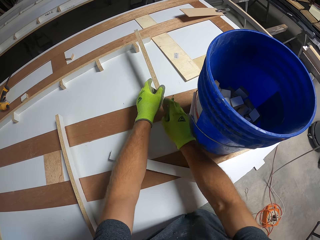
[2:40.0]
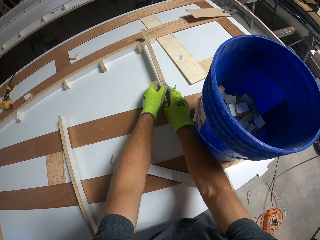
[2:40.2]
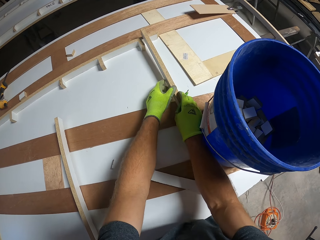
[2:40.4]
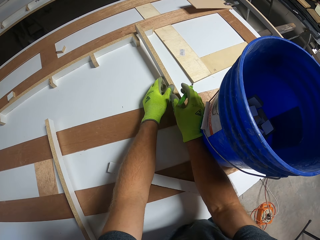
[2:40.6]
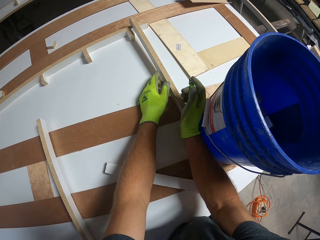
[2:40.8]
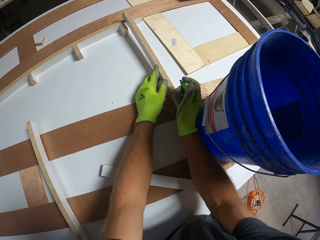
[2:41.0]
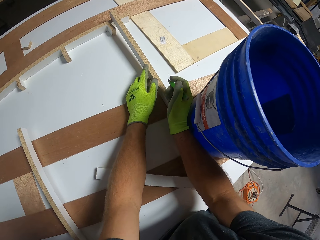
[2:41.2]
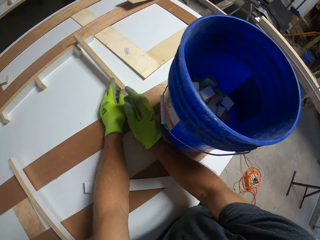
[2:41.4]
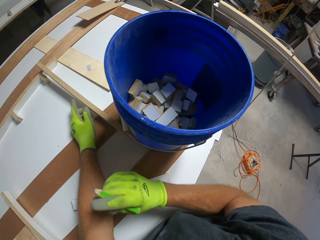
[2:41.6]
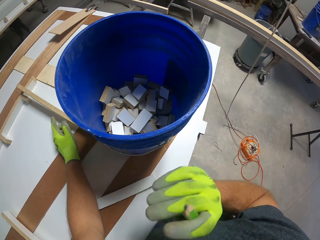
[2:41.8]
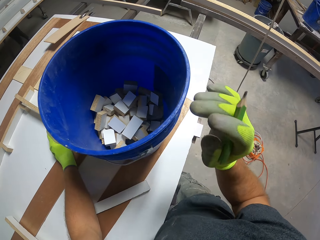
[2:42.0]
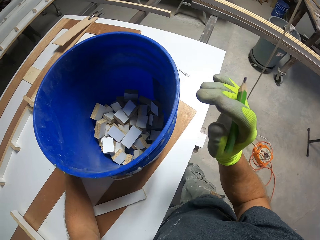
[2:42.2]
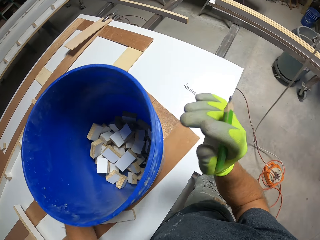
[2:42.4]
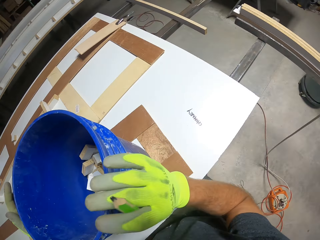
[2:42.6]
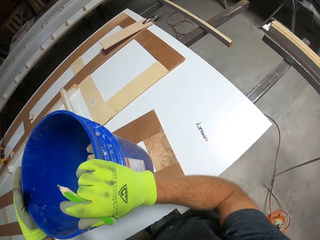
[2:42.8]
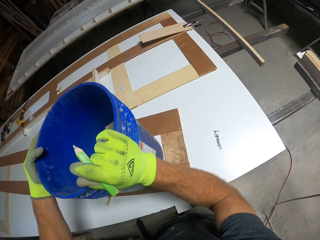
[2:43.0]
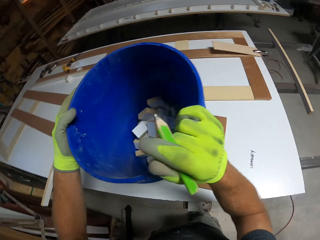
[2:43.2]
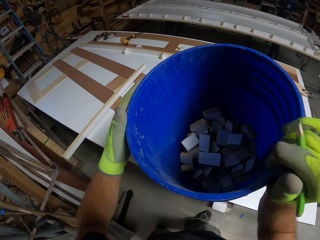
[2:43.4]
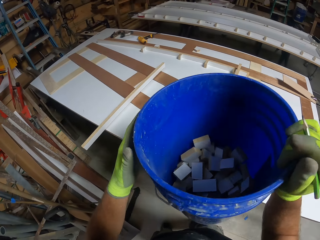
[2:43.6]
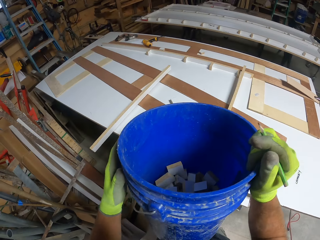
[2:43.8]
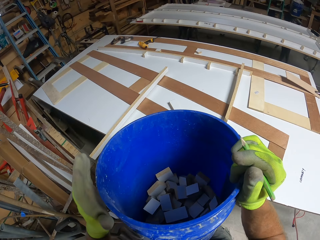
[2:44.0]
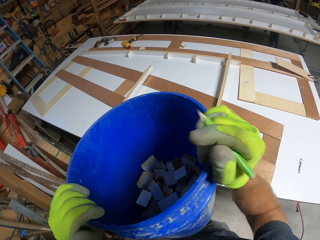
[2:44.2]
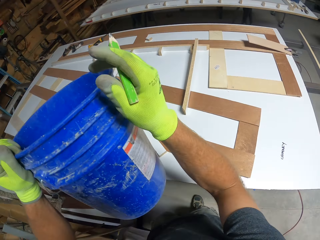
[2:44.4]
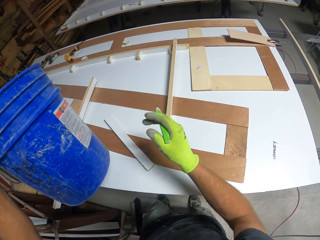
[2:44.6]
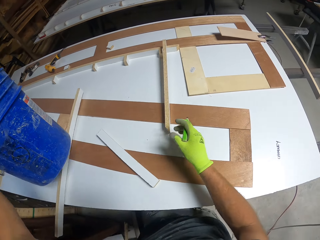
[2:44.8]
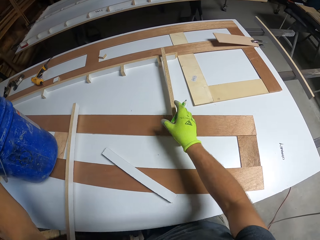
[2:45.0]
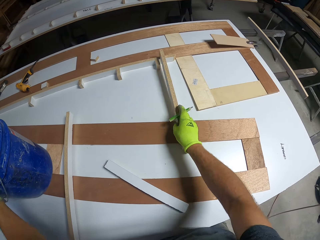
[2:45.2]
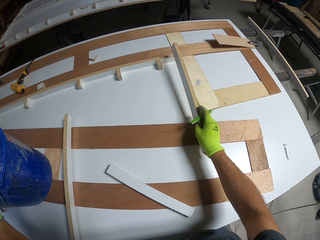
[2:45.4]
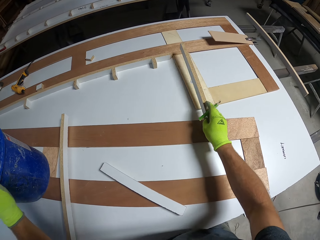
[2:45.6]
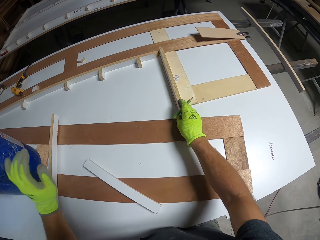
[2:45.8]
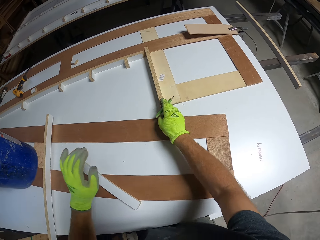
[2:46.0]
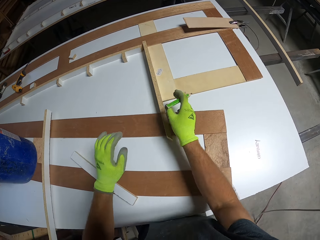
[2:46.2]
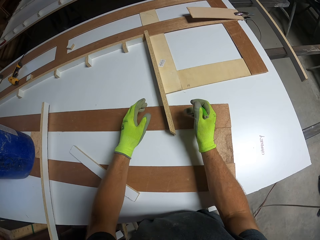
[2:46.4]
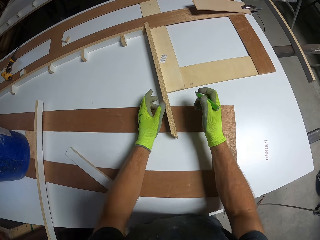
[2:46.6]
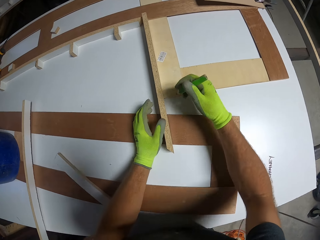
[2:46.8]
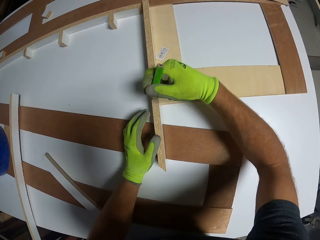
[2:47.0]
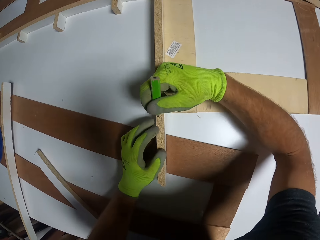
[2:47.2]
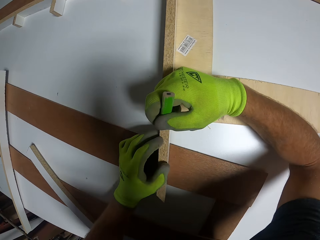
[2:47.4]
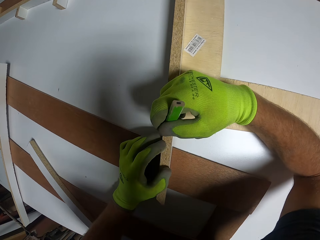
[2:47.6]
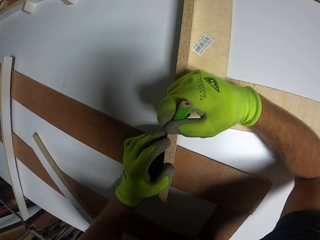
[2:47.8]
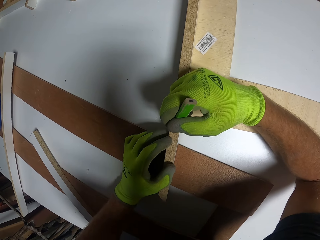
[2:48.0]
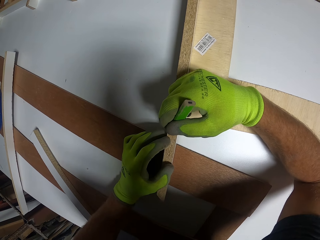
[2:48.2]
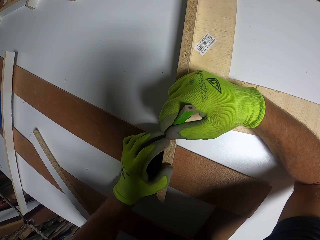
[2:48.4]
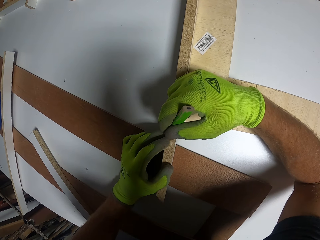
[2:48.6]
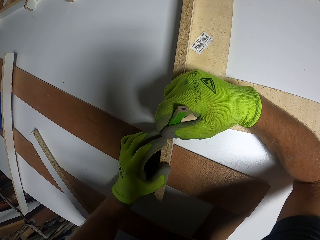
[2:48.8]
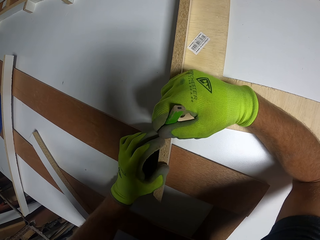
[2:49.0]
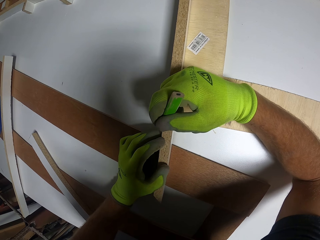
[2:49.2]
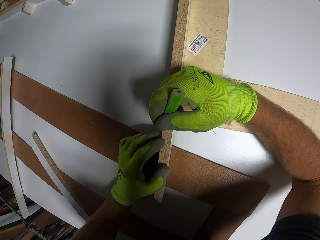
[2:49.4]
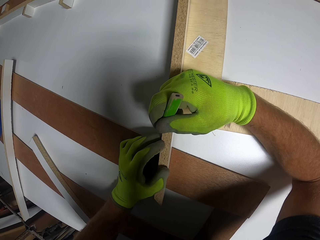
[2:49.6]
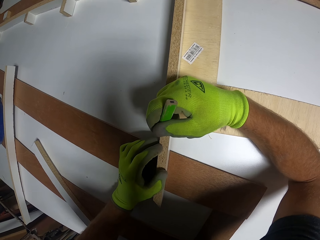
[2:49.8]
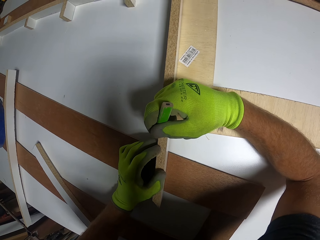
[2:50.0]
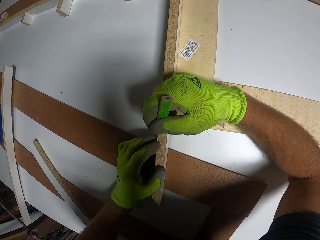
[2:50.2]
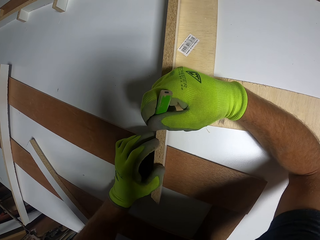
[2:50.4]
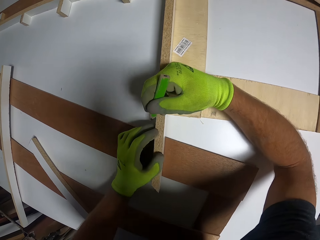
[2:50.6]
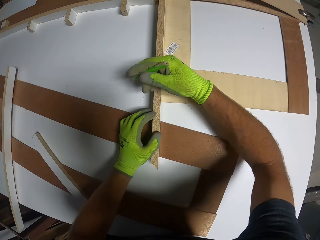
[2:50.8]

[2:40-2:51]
The camera wearer adjusts the piece of wood on the table. He moves the bucket or pail on the table with his hands. He puts the pail away. He moves the piece of wood on the table with his right hand. He puts a rod on the table. He marks the piece of wood with the pencil.

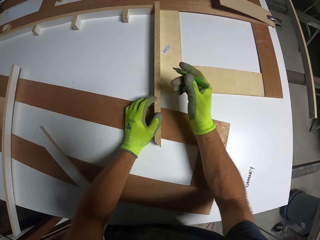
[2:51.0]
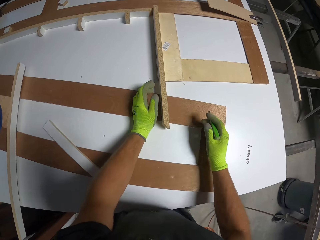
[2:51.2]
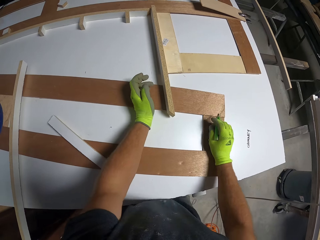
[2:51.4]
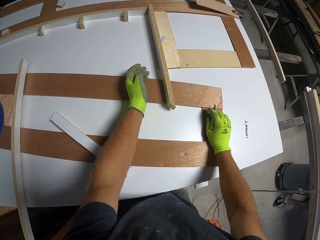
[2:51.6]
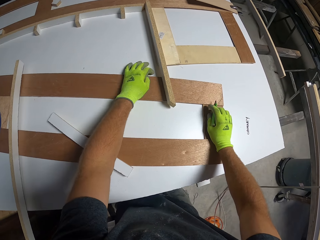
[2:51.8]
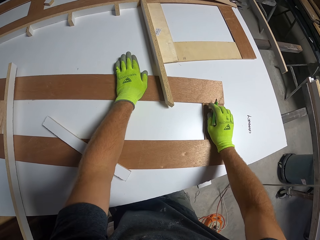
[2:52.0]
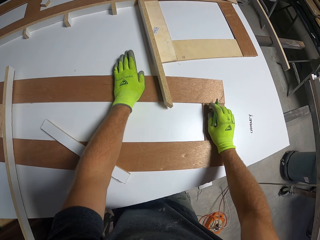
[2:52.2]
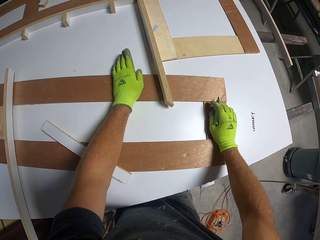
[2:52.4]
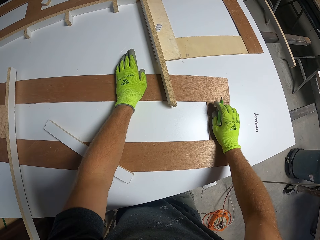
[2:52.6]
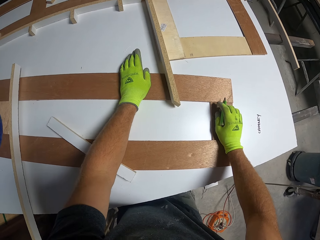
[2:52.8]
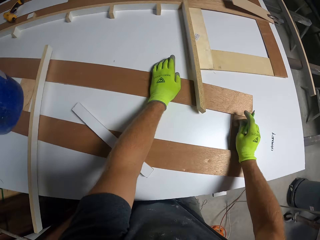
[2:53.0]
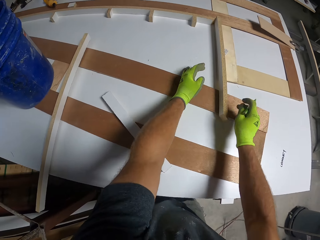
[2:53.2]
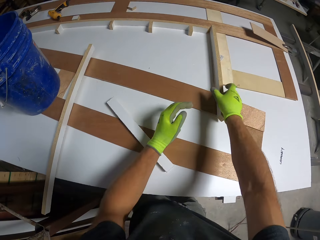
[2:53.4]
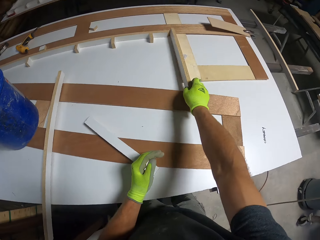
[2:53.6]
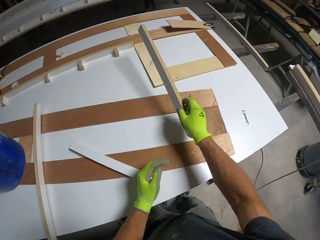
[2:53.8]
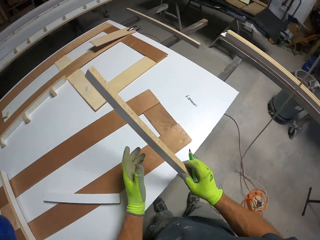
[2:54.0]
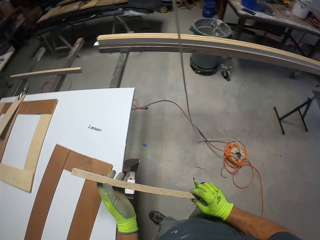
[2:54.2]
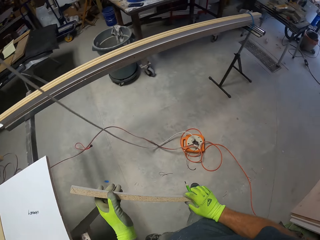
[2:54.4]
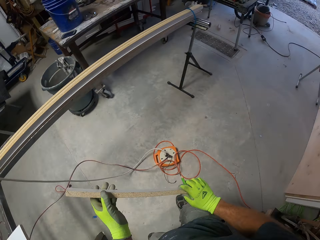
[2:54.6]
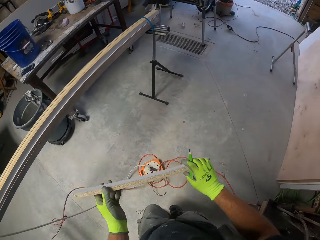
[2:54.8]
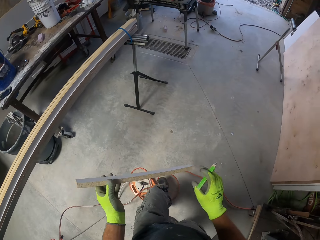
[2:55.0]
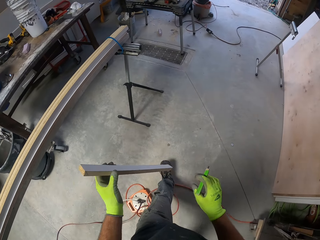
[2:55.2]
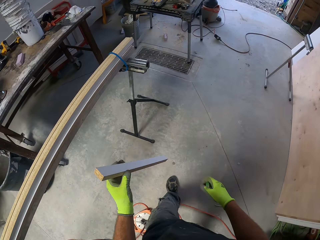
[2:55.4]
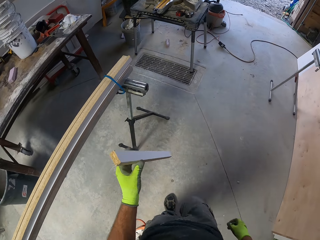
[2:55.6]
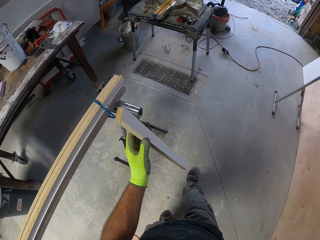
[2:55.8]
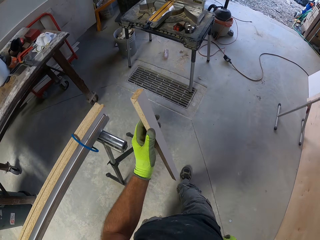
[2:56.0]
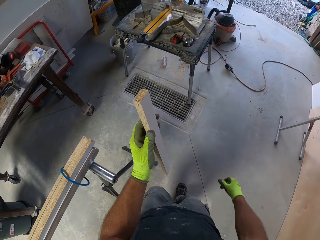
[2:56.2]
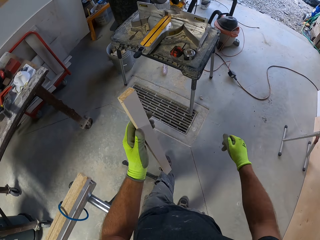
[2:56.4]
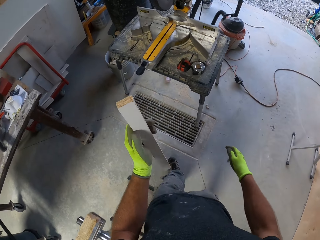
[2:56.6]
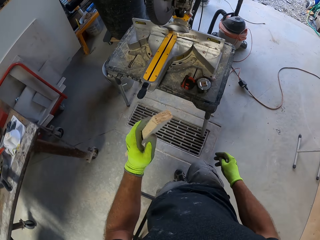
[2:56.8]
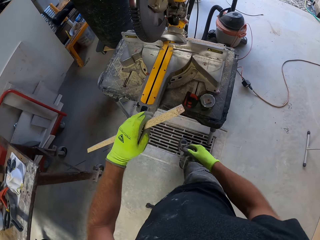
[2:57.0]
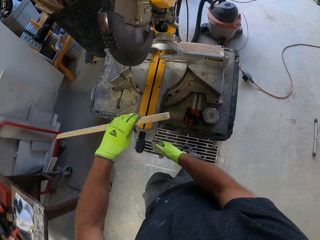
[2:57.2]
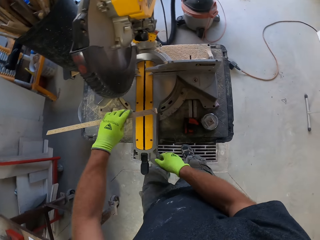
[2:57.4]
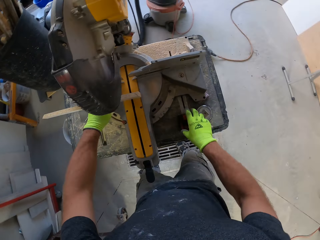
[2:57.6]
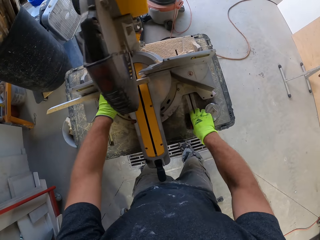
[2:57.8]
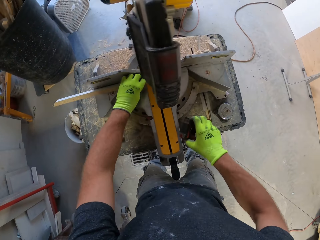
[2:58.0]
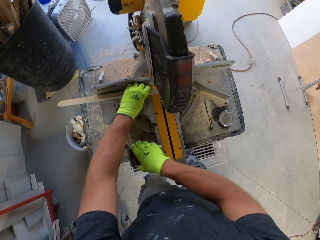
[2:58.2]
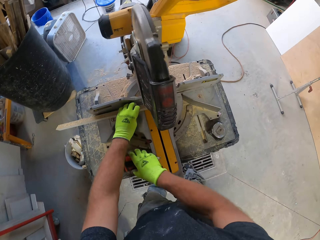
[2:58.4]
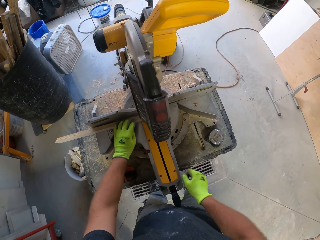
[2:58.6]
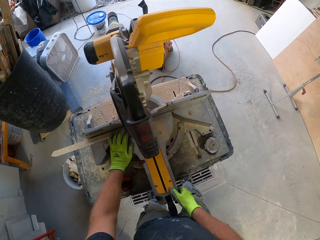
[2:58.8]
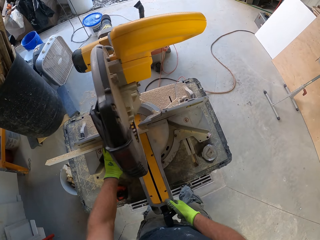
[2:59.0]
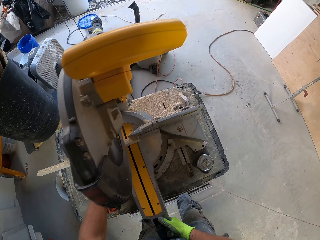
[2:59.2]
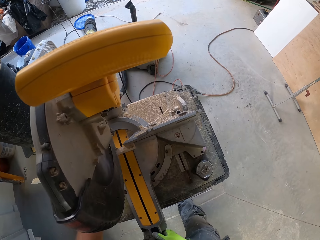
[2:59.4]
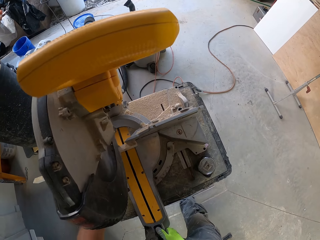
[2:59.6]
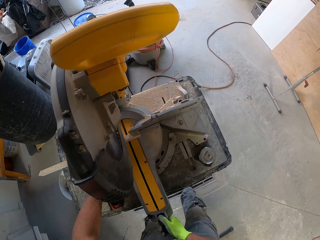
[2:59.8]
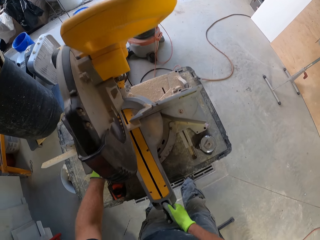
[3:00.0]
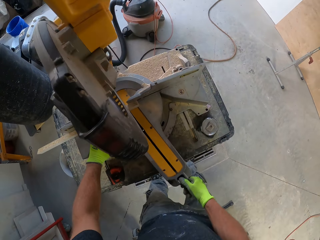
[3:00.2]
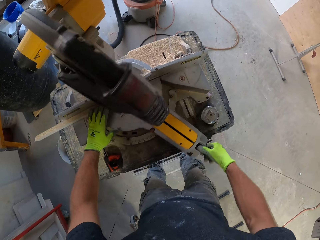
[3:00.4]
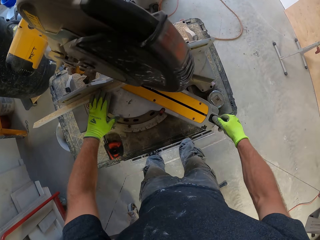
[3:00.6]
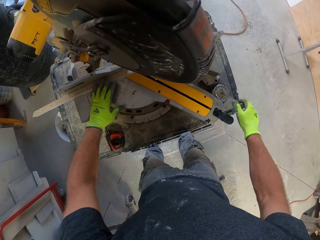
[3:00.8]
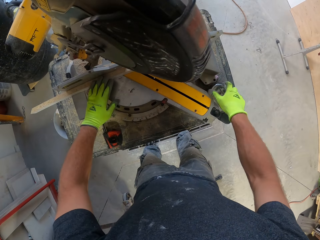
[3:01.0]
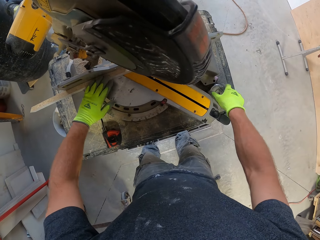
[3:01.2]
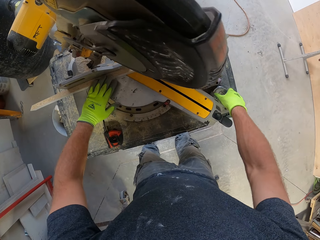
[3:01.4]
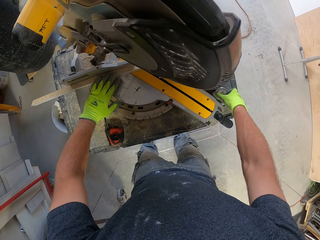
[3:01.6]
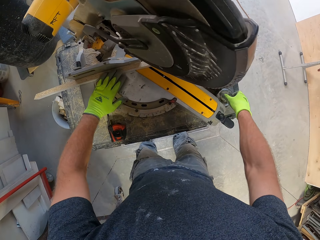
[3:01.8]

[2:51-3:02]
The camera wearer leans on the table. He picks up the piece of wood on the table. He walks in the room. He moves the piece of wood from his left hand to his right hand. He places the piece of wood on the table saw. He moves the tape rule on the table with his right hand. He adjusts the table saw with his right hand.
